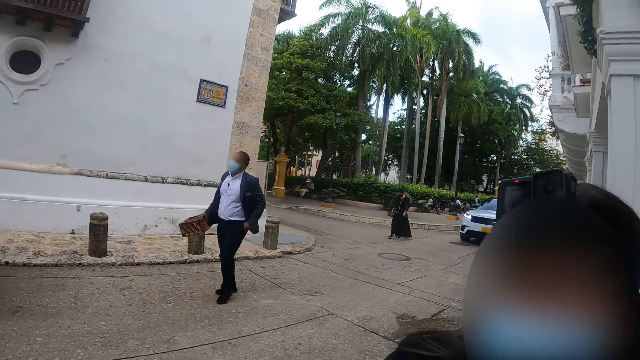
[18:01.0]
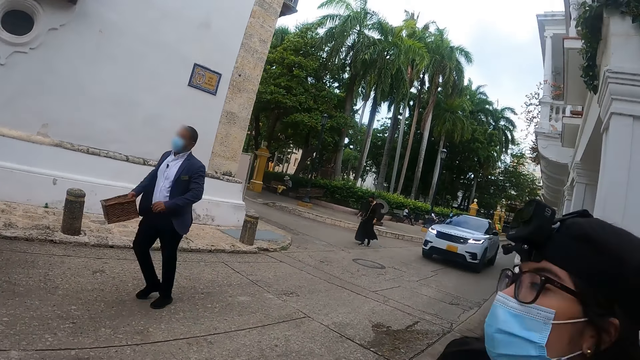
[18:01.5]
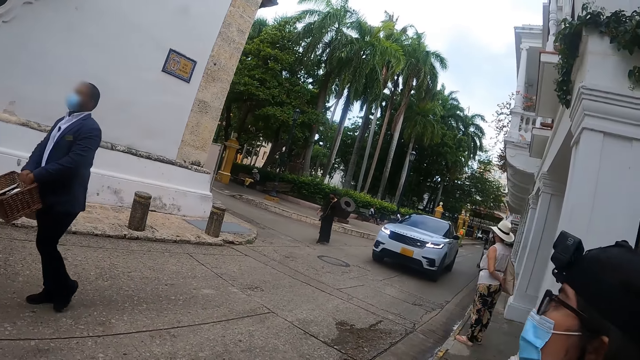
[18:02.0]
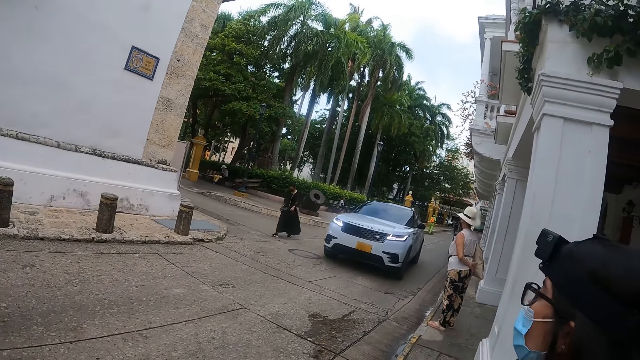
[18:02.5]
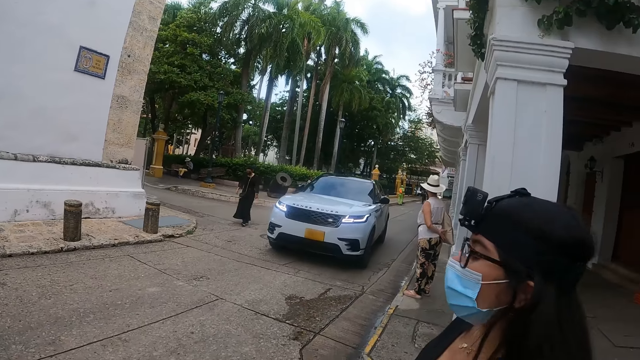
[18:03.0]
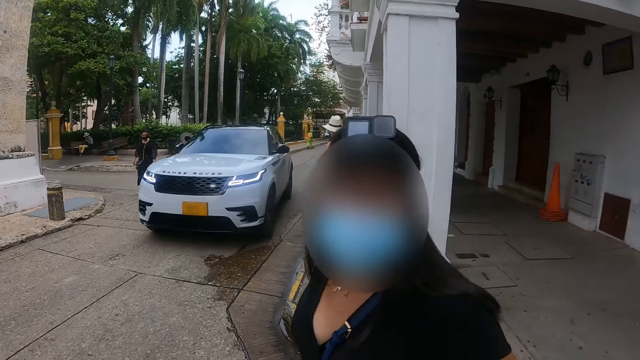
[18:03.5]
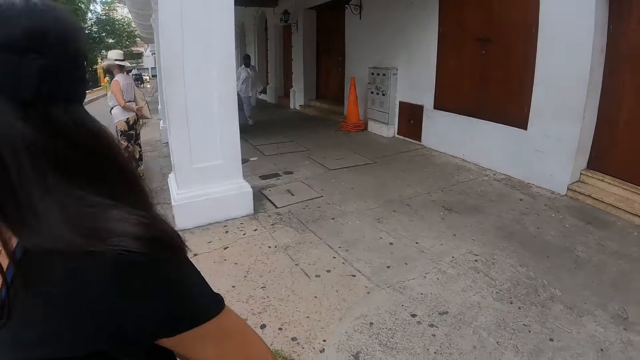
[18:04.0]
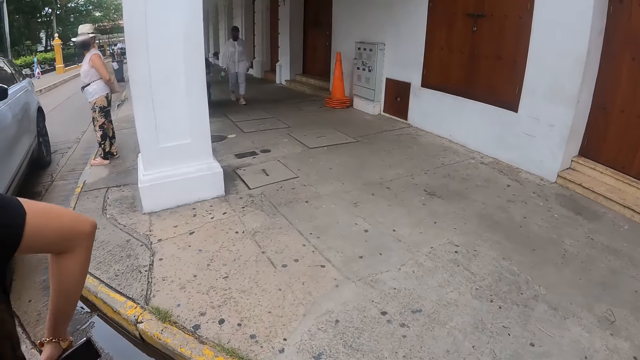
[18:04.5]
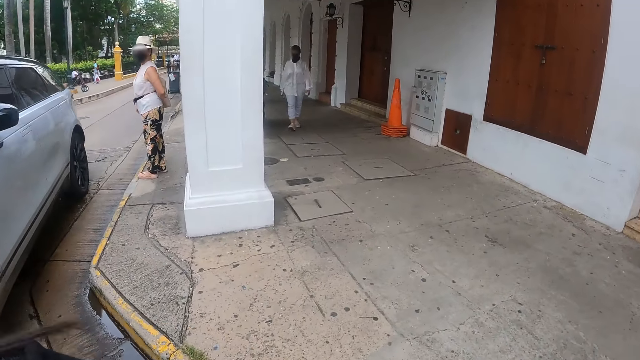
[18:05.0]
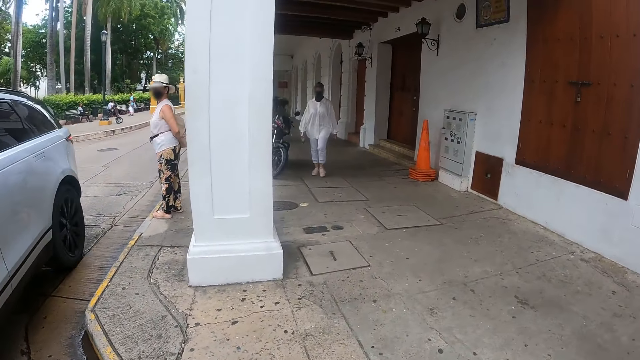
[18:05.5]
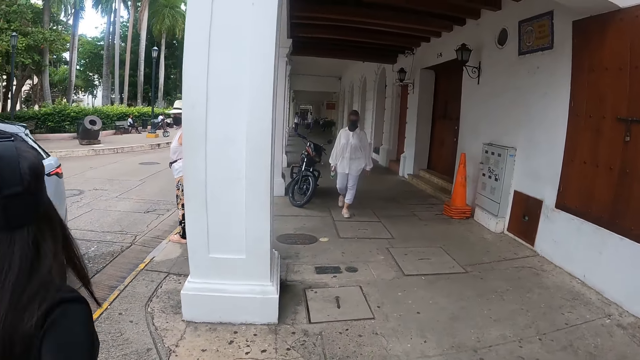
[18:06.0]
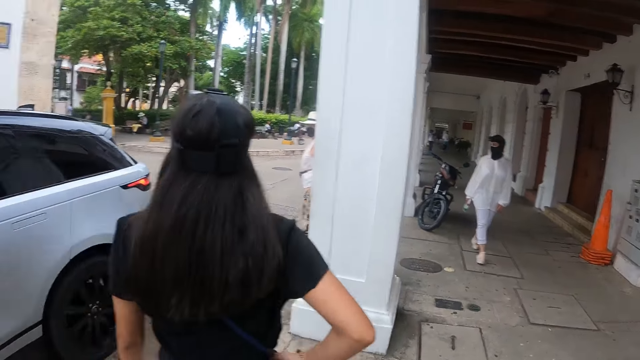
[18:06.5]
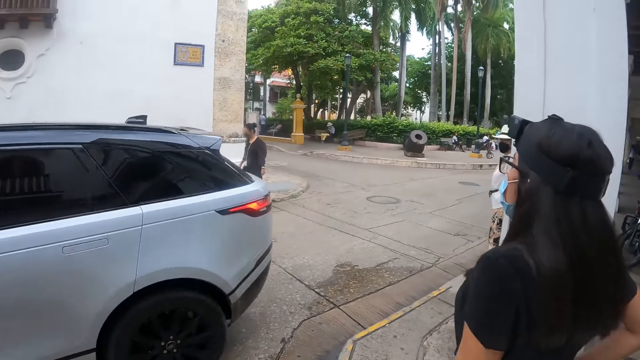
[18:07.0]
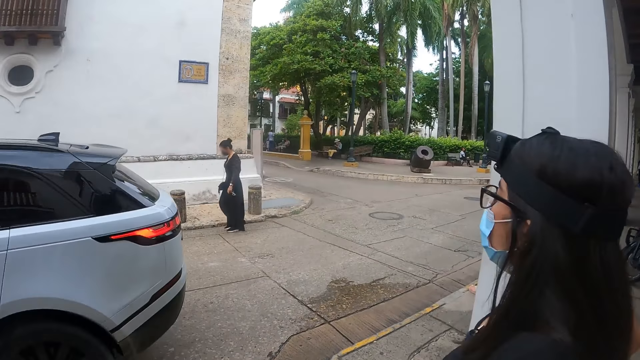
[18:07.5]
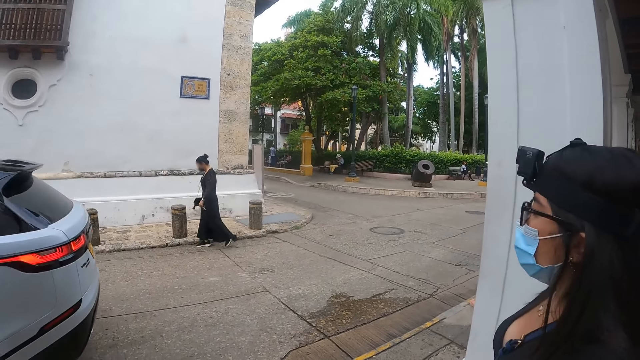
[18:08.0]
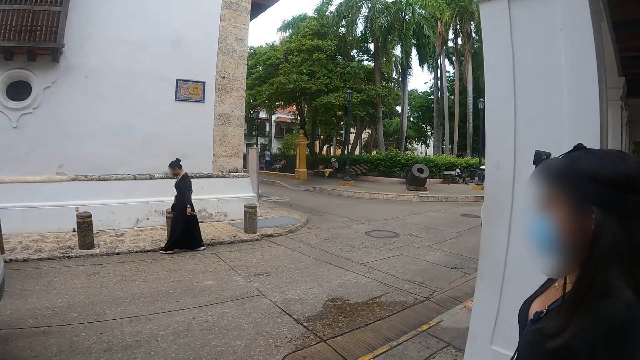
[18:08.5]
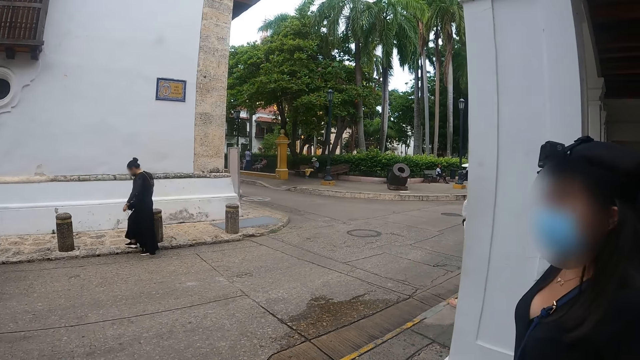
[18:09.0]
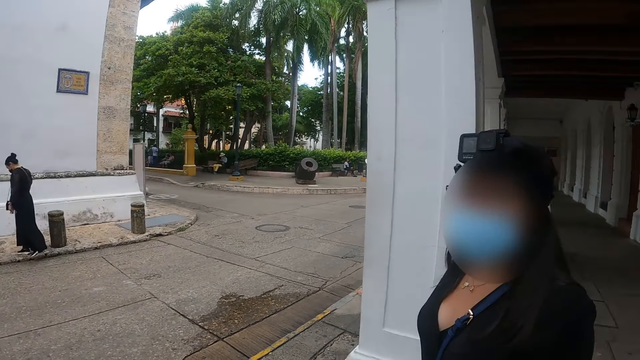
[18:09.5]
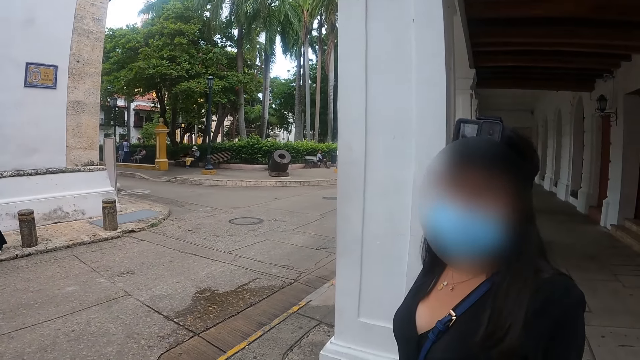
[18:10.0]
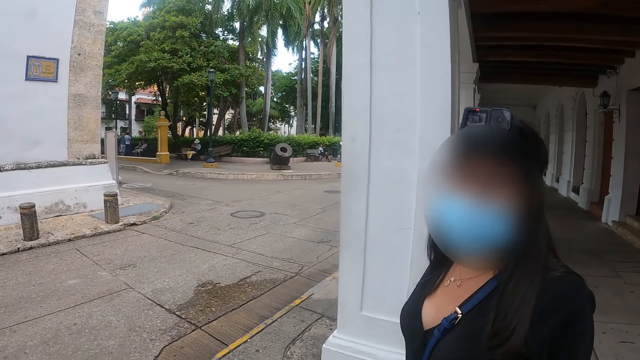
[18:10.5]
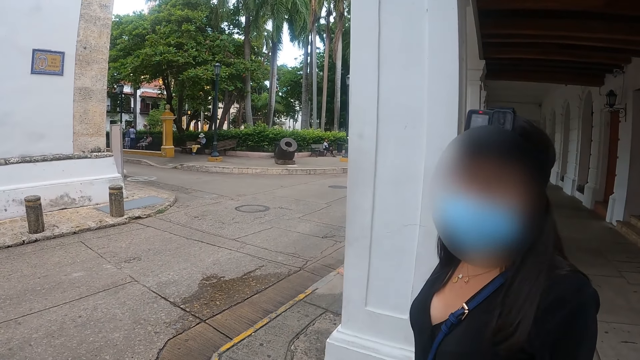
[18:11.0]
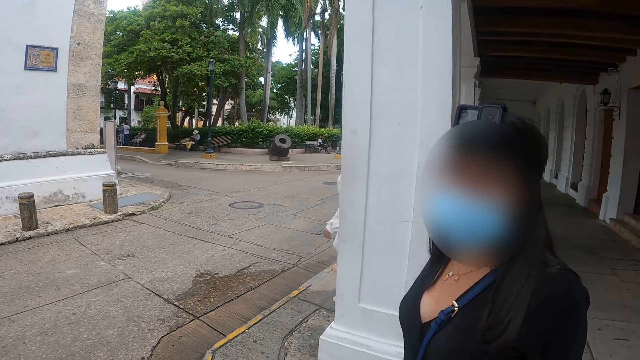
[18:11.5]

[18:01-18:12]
The camera wearer stares at the car. A woman makes steps. The camera wearer stares at the woman.

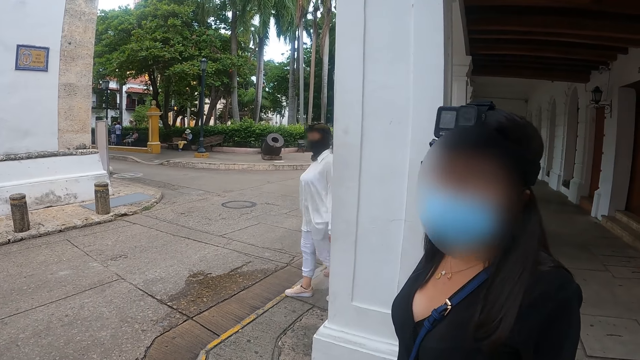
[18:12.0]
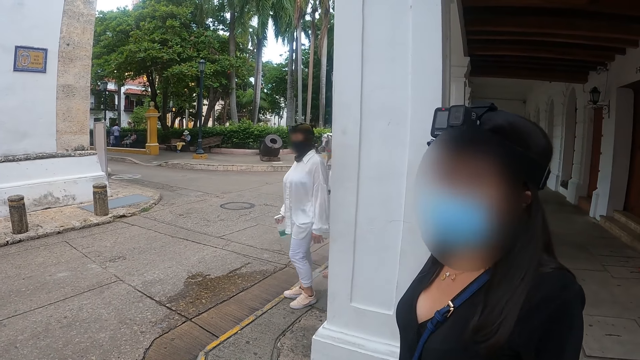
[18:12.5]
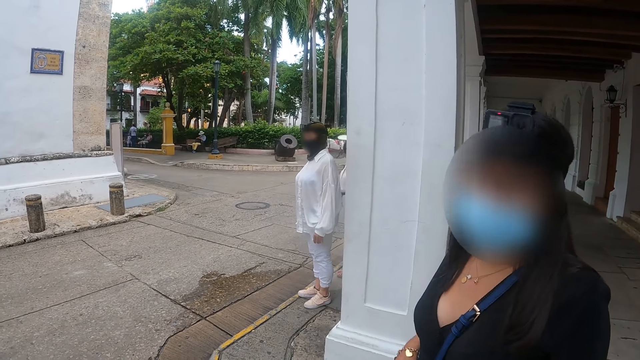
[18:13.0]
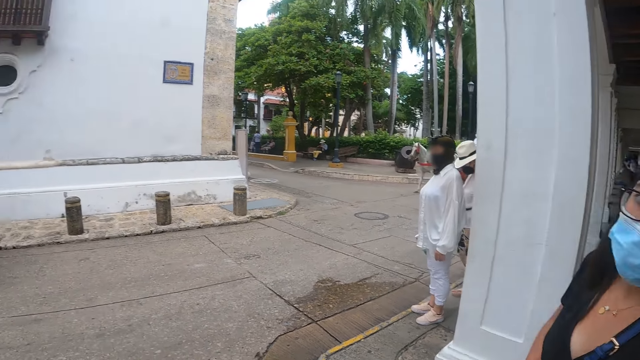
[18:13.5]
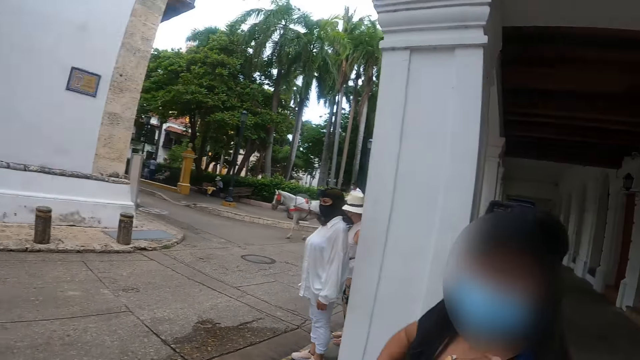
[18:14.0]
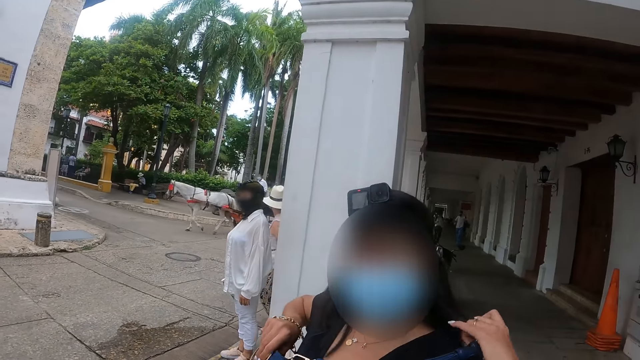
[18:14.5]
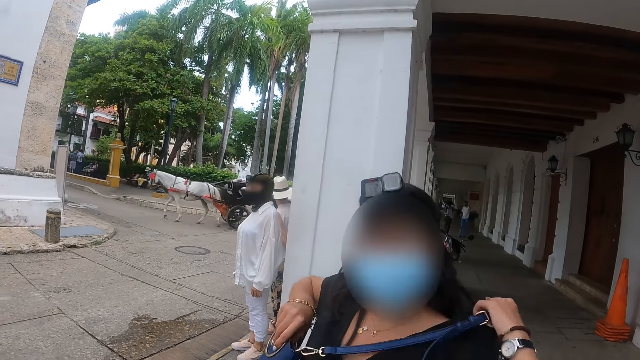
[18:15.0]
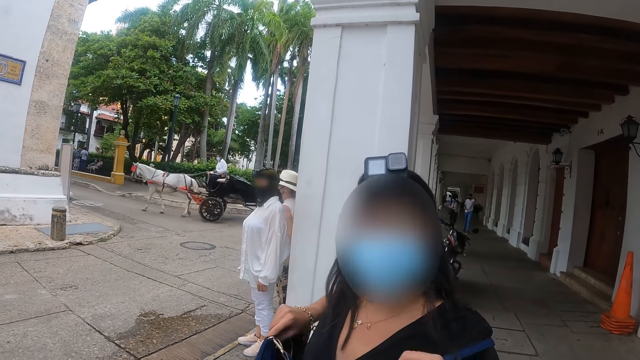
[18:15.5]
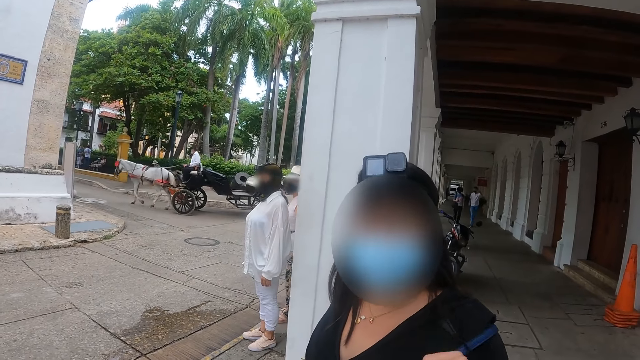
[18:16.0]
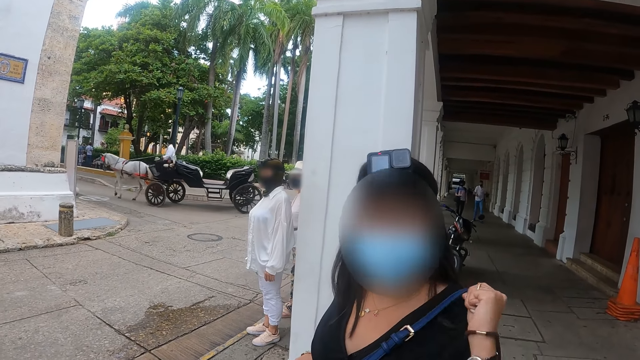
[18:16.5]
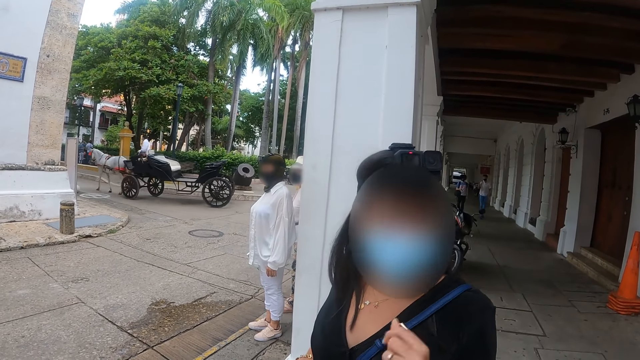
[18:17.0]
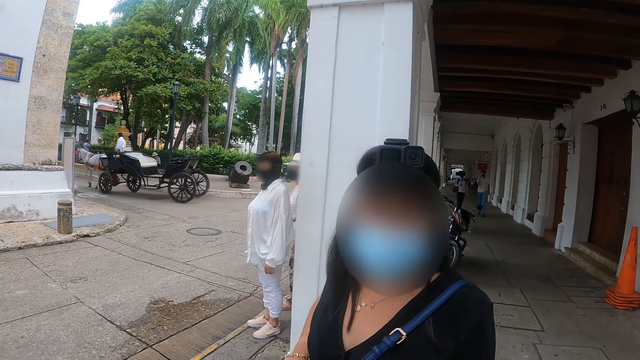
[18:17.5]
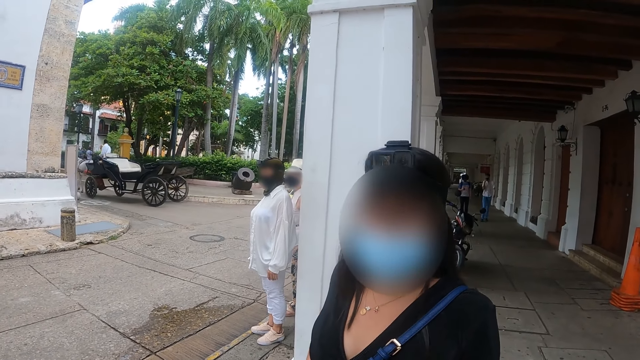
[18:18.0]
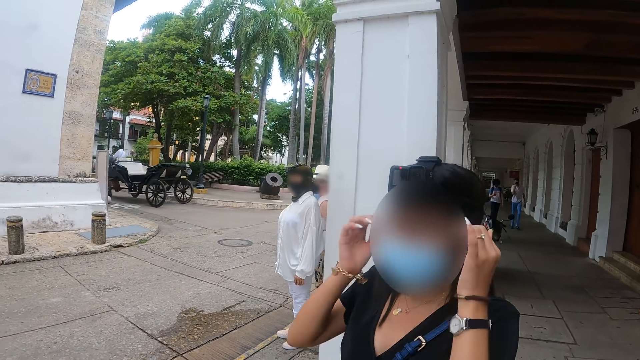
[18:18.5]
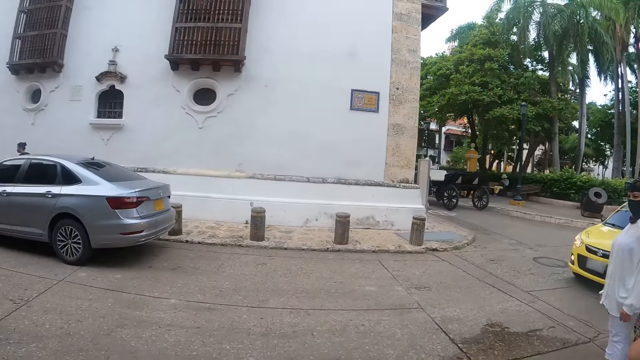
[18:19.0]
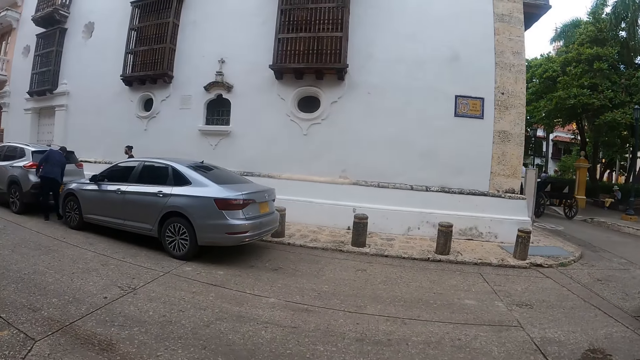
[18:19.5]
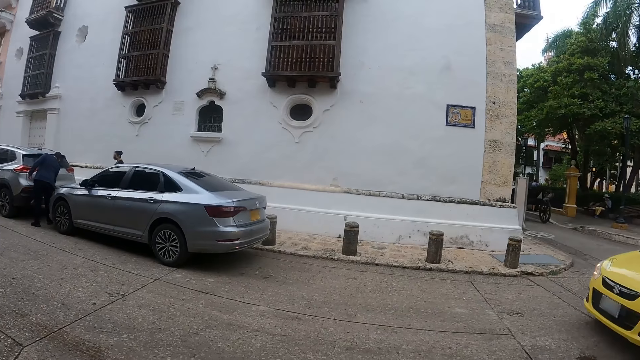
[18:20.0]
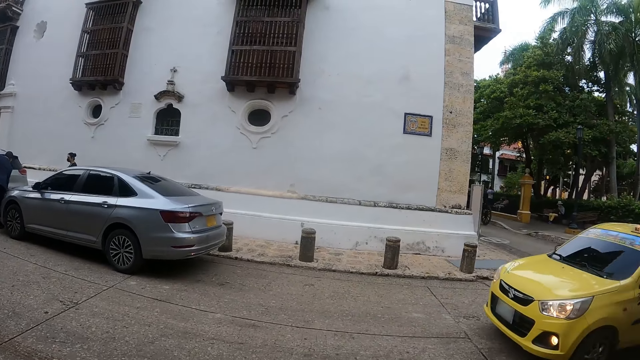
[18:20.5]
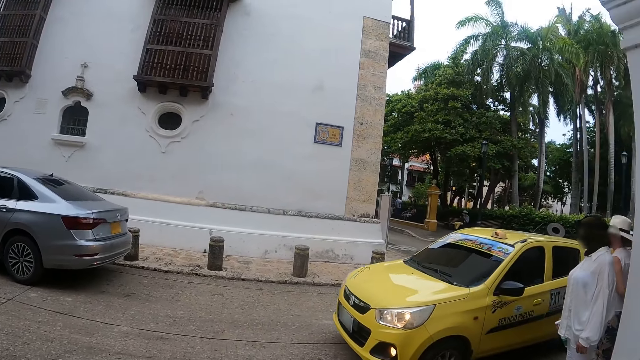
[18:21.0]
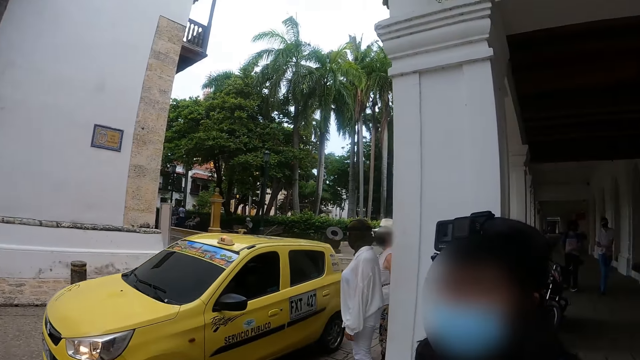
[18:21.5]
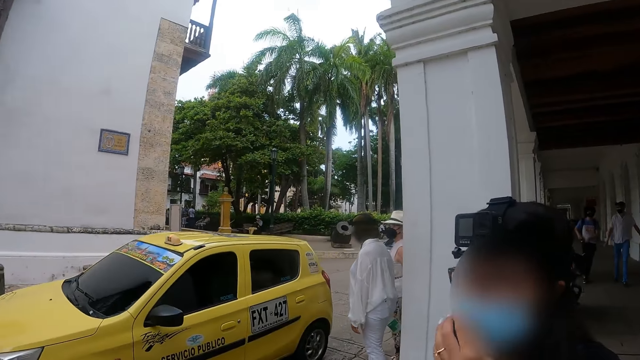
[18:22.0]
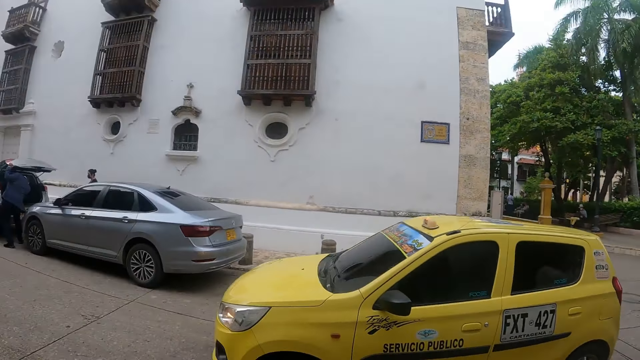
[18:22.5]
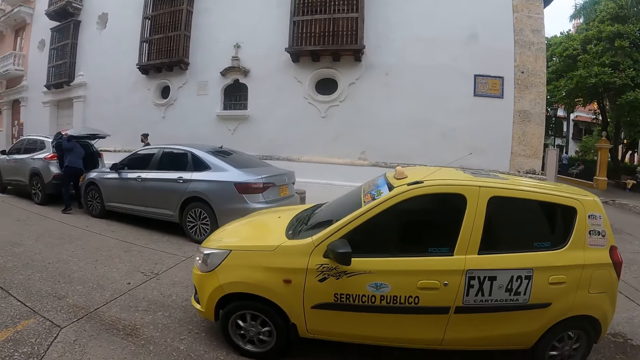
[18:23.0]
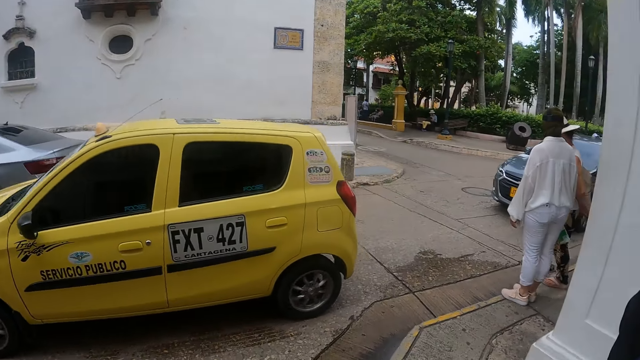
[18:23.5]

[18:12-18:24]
A woman moves a handbag. The camera wearer looks around the road.
